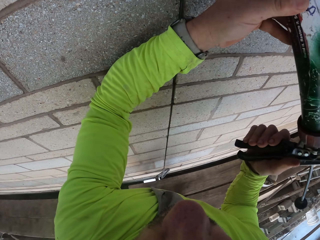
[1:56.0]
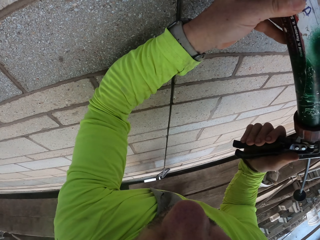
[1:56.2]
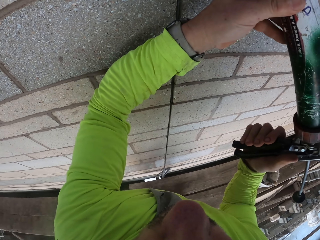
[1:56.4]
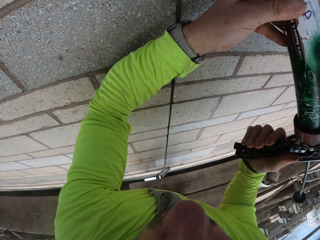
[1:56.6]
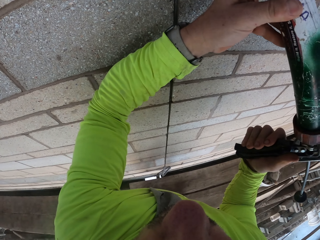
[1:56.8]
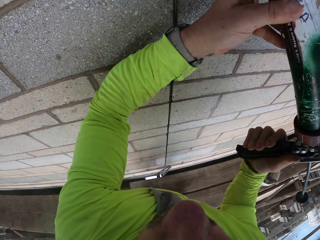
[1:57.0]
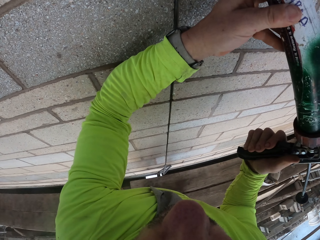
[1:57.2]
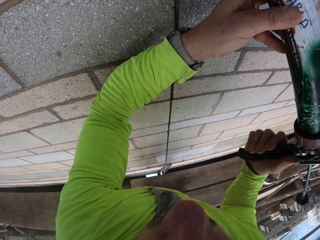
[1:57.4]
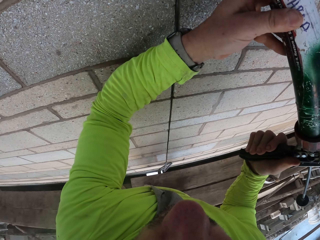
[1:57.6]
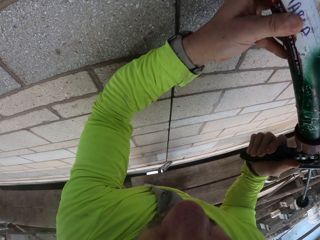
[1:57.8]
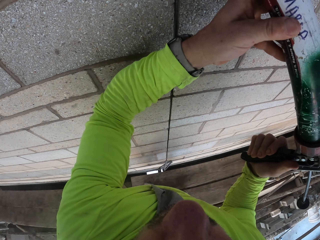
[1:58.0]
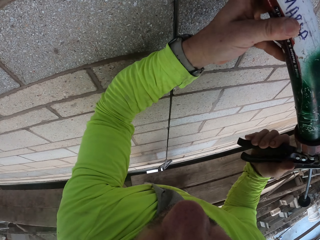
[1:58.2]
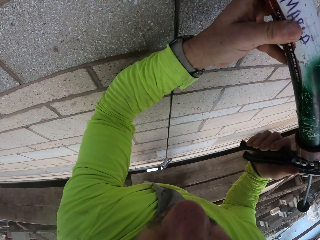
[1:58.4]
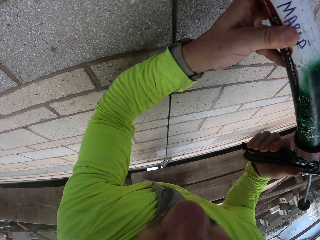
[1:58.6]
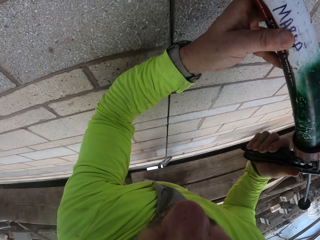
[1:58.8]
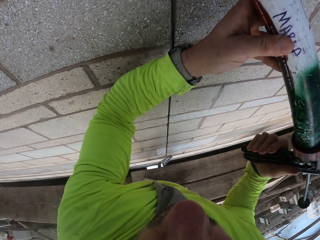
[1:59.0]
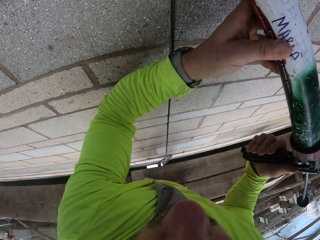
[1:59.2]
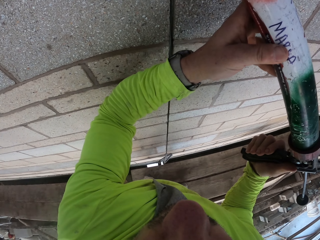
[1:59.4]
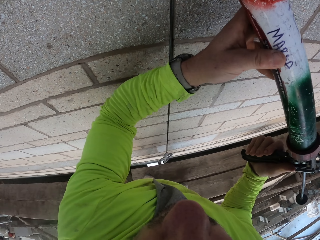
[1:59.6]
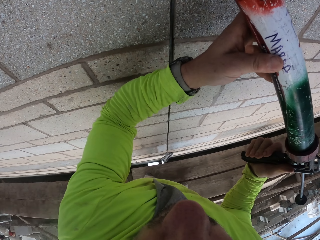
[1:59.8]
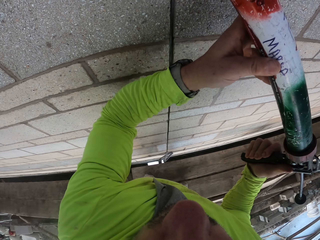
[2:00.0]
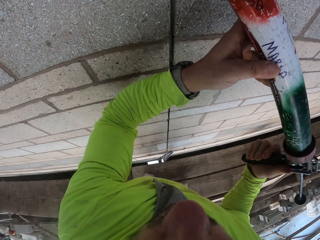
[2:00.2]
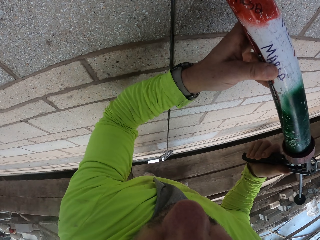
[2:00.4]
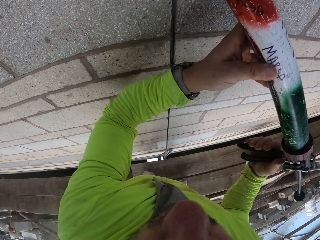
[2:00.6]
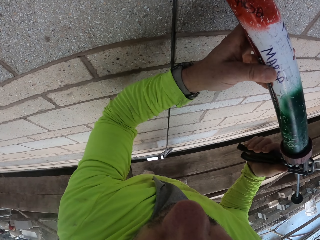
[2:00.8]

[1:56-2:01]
The camera wearer covers the cable with cement.

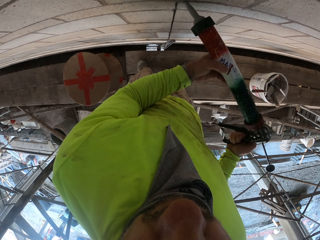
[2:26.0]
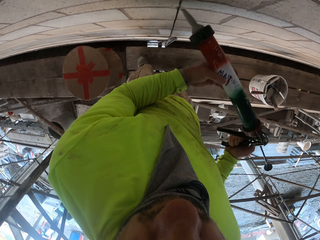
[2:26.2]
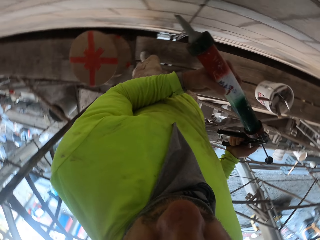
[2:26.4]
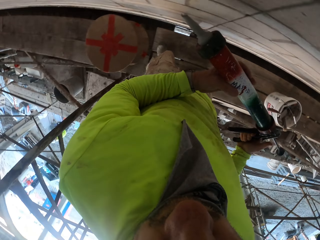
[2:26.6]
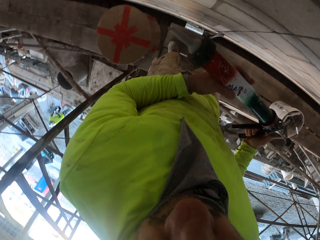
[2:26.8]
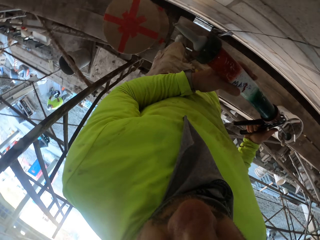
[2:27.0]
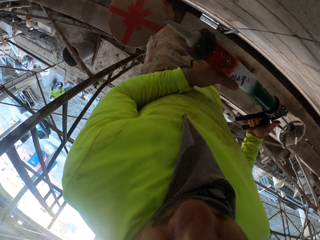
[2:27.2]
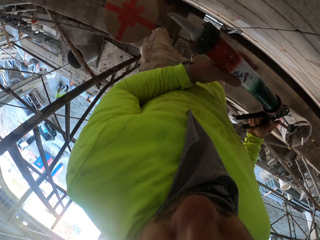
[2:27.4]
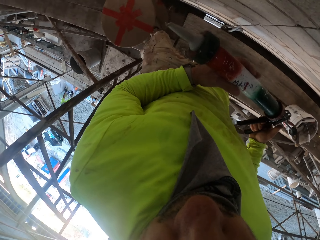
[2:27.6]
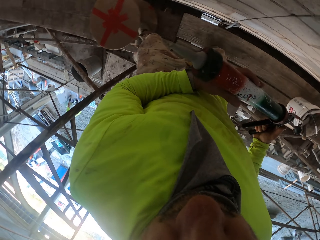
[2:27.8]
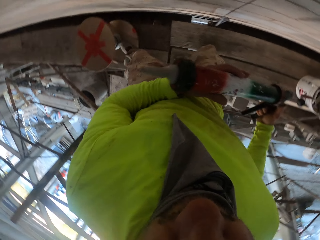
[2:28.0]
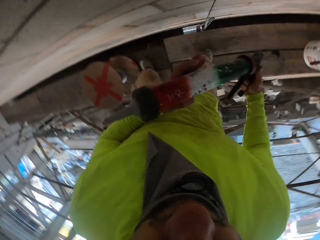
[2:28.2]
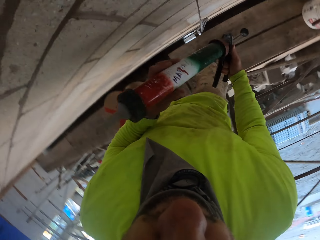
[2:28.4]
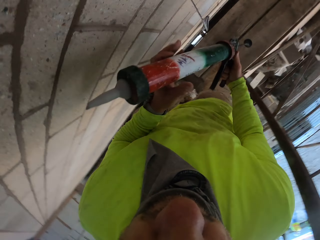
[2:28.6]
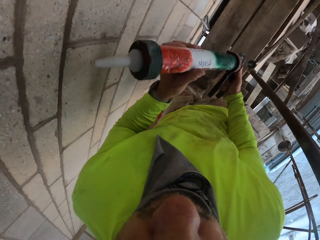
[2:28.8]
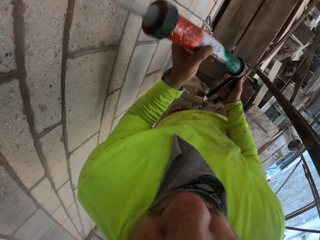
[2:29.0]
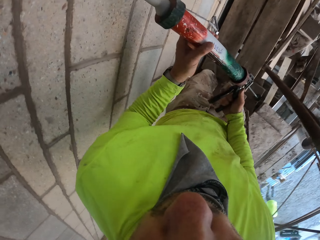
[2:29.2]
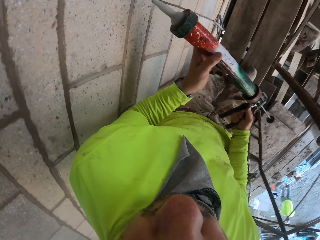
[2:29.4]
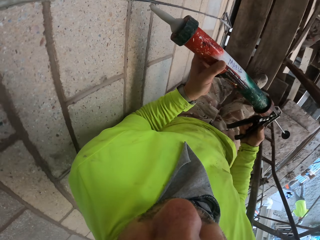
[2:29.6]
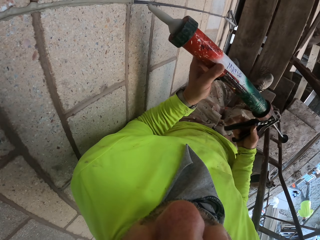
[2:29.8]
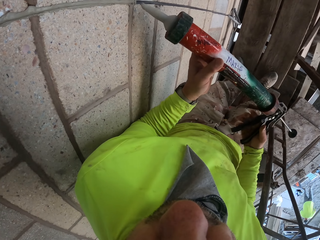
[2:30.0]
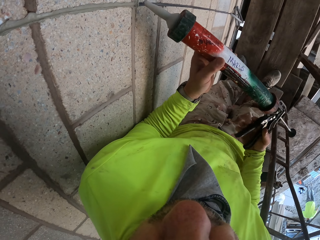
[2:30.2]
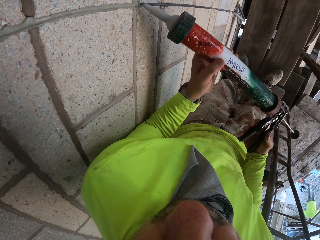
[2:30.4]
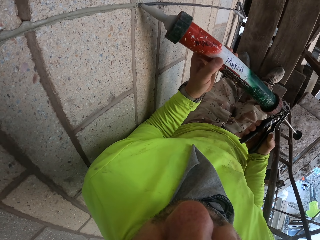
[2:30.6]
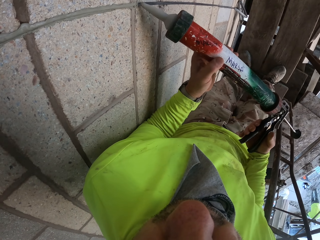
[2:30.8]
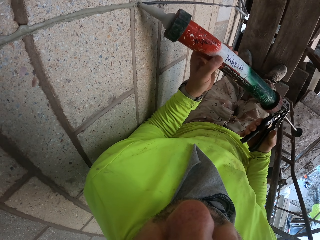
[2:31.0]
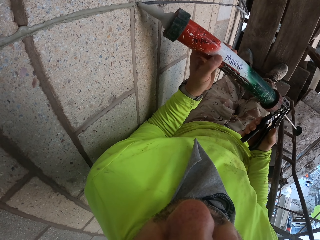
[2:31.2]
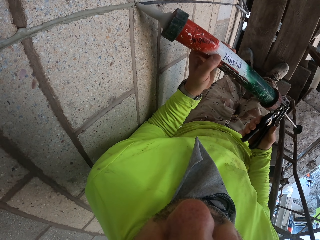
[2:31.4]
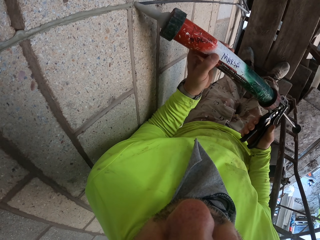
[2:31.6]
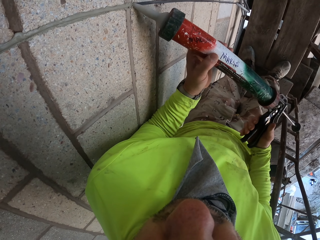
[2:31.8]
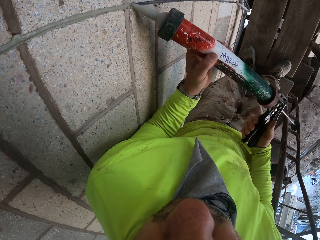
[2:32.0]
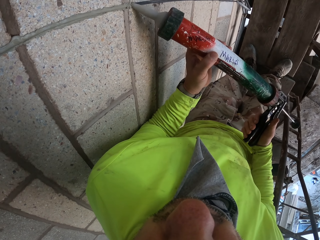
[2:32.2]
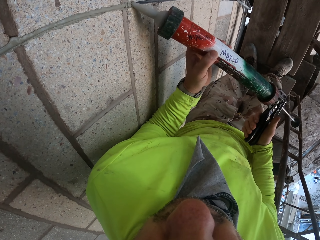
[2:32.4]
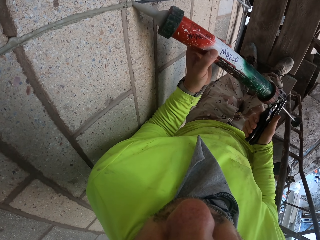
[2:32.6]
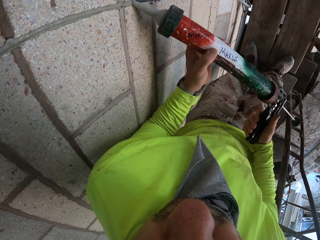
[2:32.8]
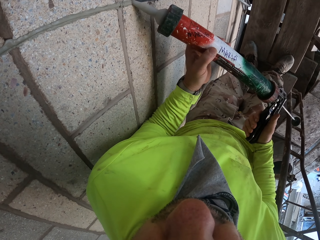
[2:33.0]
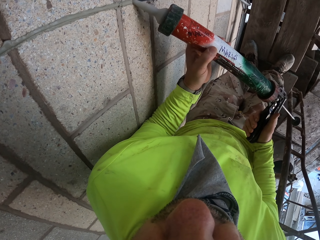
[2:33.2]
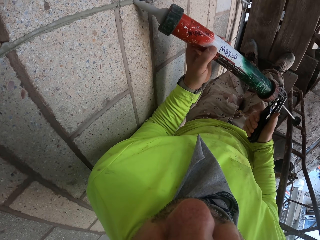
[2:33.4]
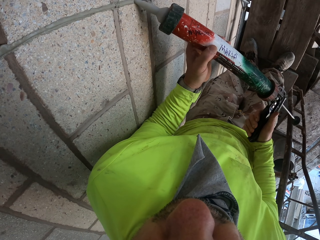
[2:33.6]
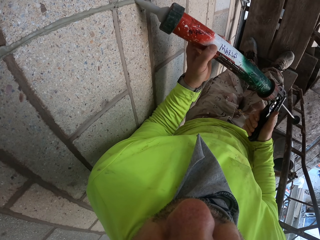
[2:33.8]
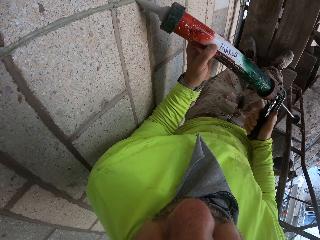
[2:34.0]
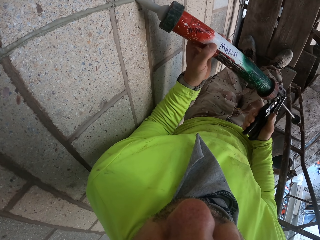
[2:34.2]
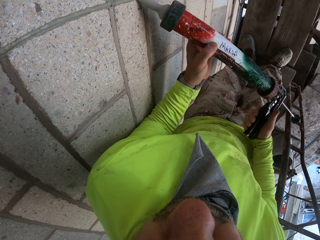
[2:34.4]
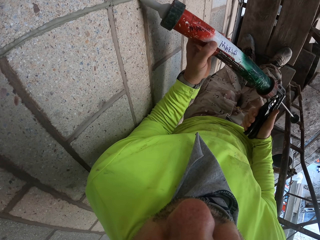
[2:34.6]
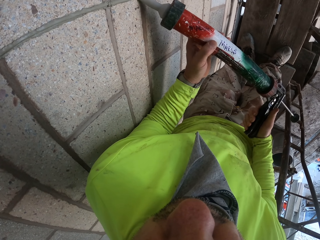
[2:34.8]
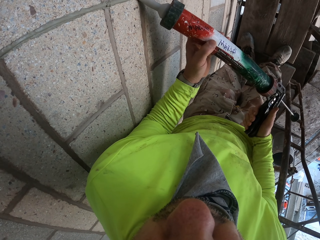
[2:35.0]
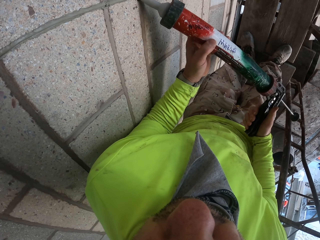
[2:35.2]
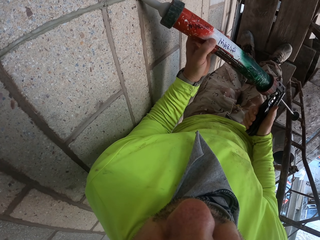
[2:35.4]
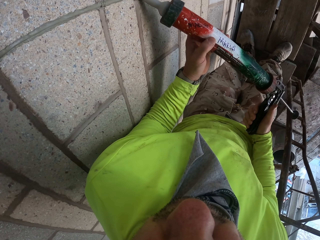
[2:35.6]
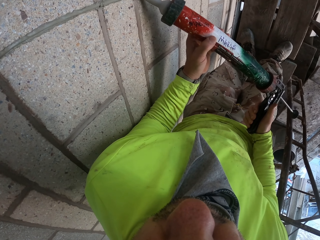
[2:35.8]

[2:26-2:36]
The camera wearer moves around. They align the wall with the paint drill. They cover the cable with cement.

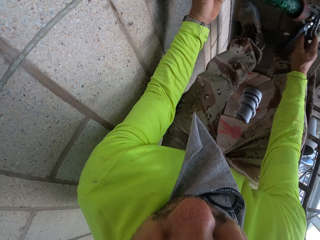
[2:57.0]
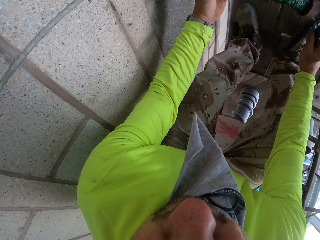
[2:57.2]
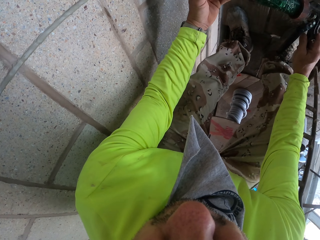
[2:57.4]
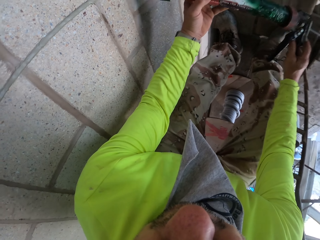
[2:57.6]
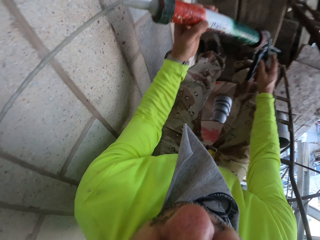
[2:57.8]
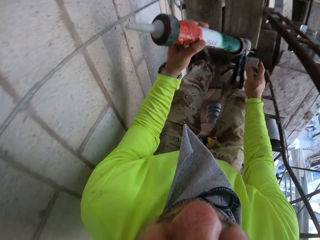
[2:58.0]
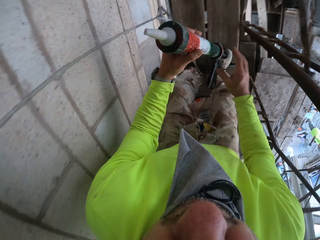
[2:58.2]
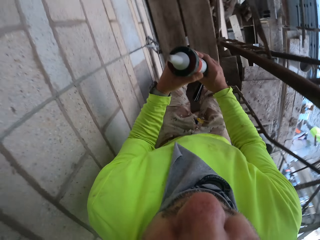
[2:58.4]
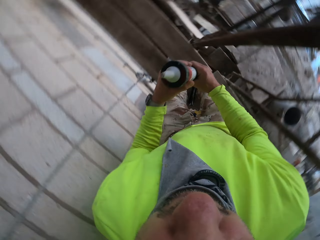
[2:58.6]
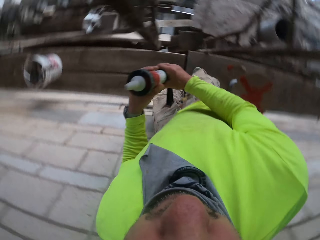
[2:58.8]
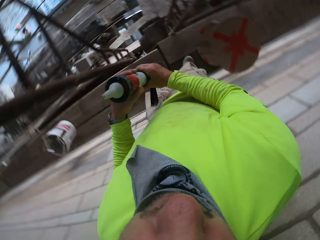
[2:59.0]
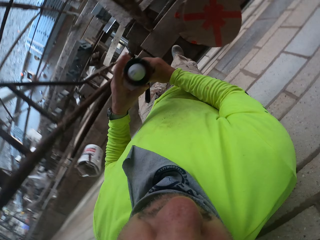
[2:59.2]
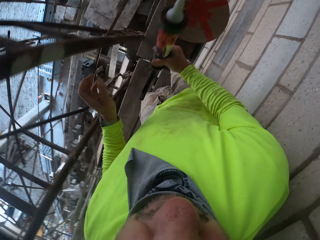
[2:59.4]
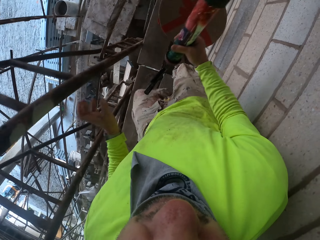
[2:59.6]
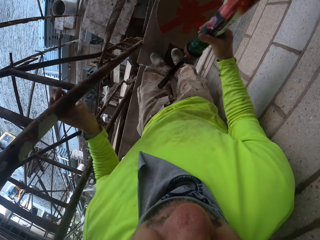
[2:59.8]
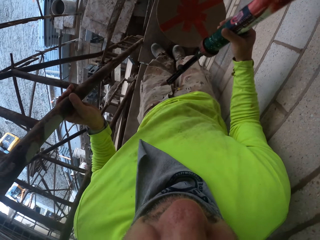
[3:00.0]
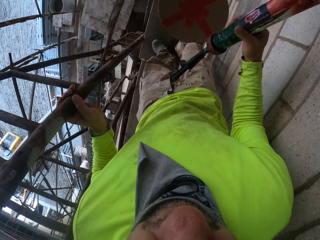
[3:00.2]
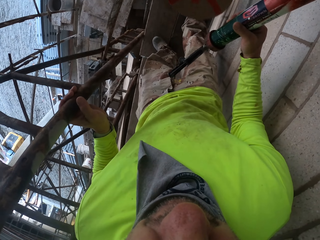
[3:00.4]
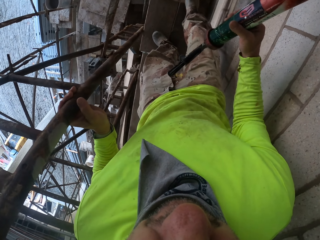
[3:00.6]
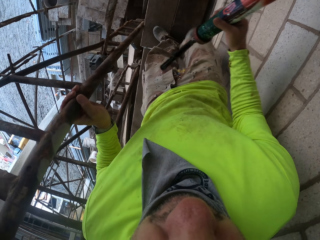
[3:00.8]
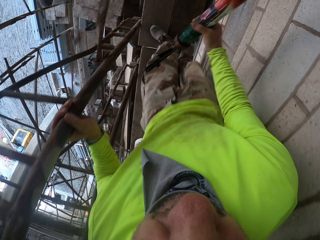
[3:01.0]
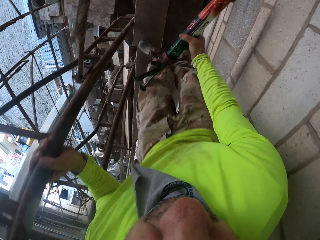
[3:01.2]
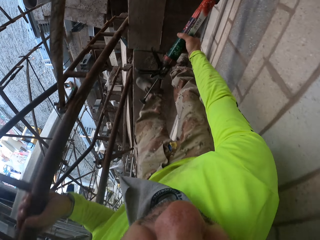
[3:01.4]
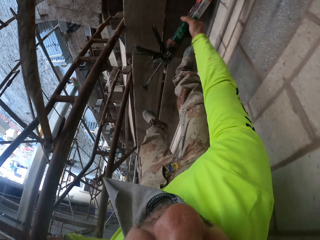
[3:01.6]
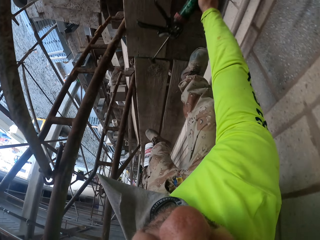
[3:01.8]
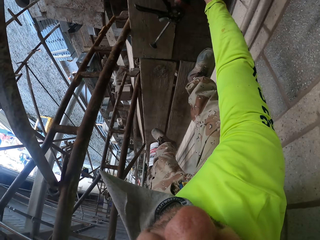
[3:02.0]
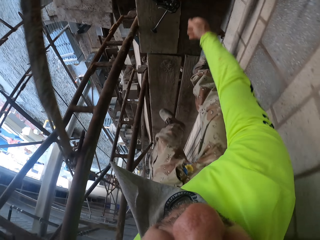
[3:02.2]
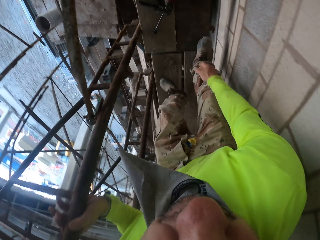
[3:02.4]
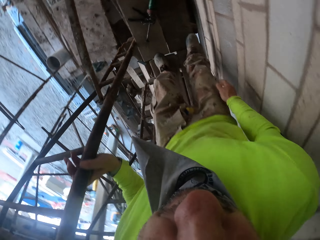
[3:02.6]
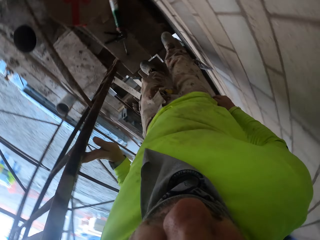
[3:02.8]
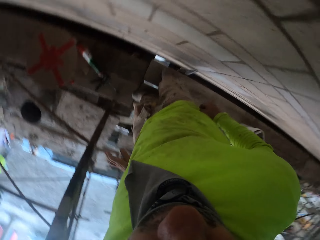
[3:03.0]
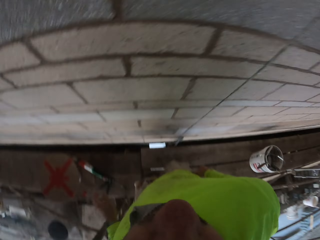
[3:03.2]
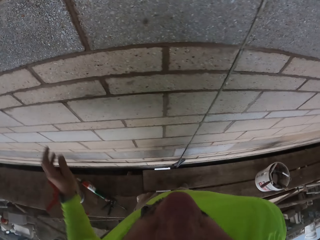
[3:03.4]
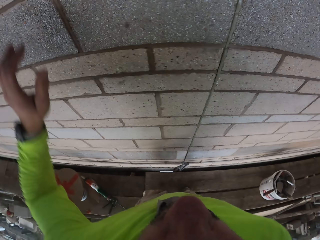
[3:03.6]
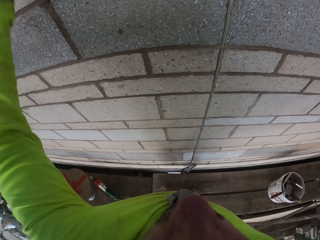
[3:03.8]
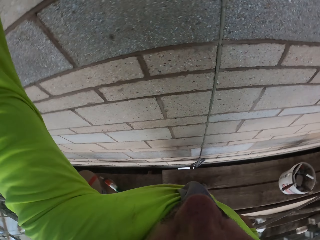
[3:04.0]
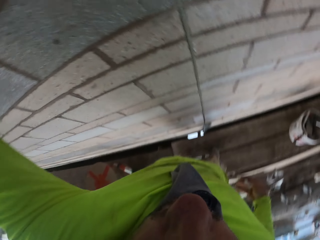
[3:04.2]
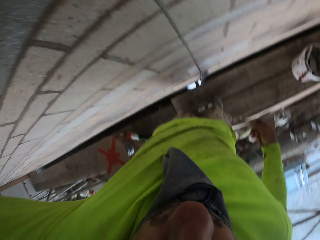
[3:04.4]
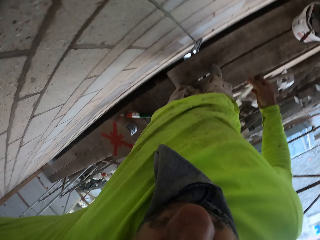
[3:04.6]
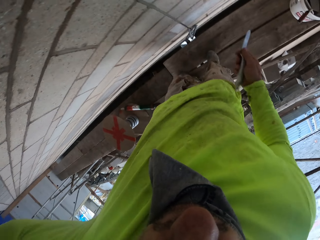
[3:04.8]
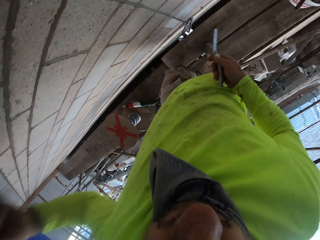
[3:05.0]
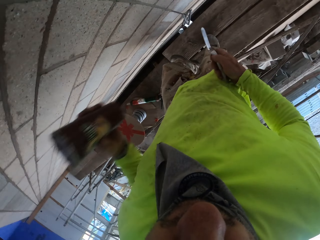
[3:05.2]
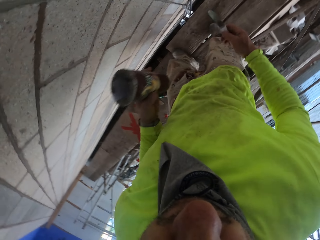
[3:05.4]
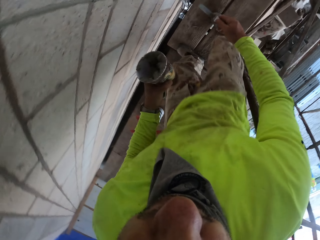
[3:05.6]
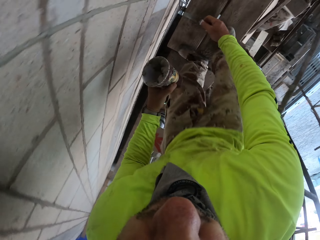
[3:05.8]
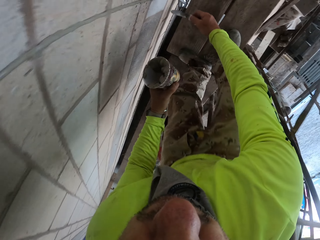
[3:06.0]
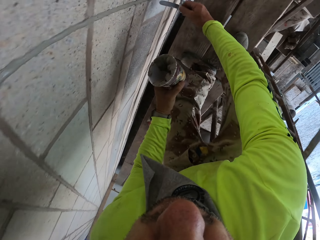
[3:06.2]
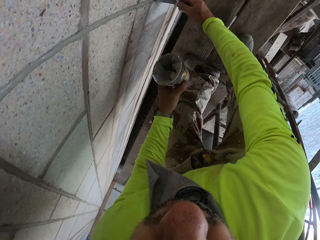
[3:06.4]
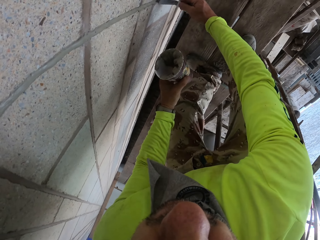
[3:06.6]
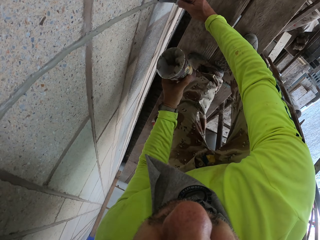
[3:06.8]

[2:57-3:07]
The camera wearer touches the paint drill. They look around, move around, push the cable drum holder and put down the paint drill. They move around, raise a hand and take a can.
